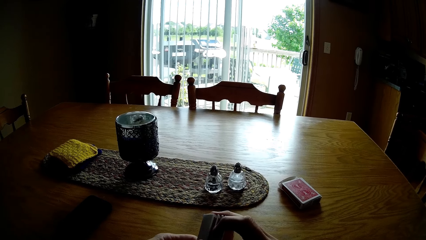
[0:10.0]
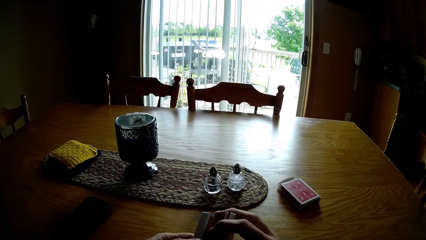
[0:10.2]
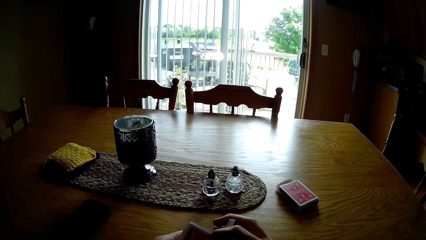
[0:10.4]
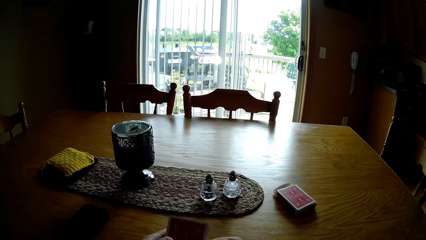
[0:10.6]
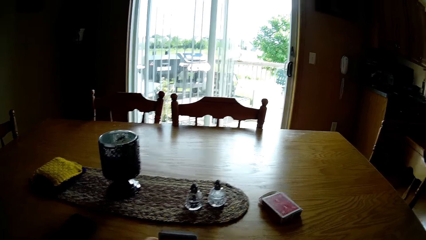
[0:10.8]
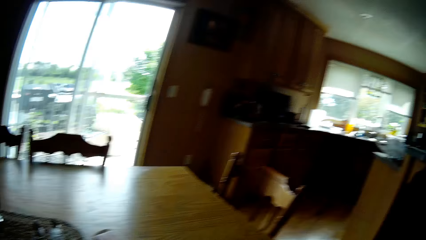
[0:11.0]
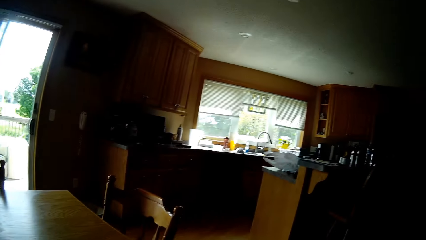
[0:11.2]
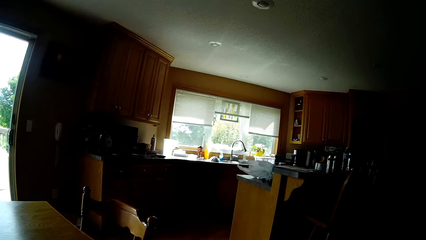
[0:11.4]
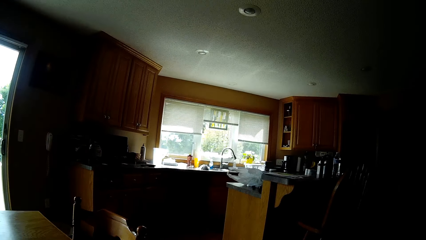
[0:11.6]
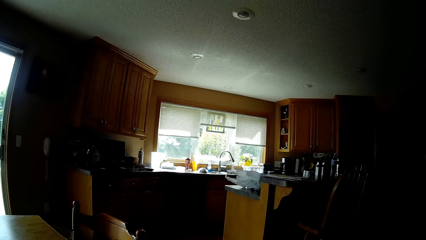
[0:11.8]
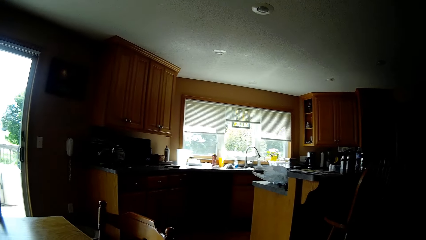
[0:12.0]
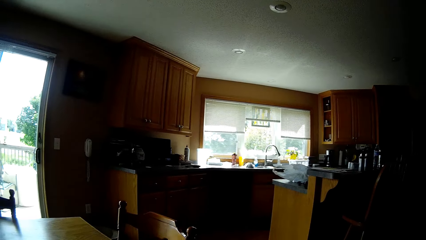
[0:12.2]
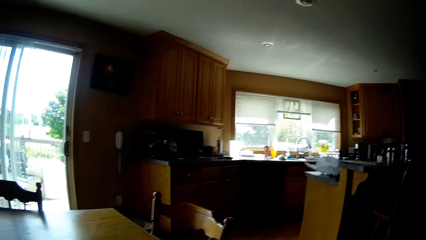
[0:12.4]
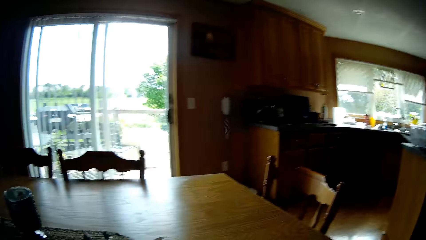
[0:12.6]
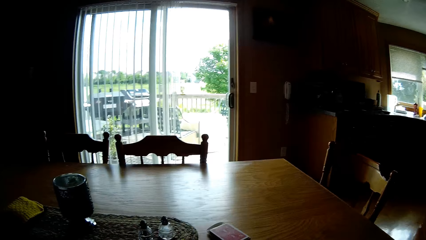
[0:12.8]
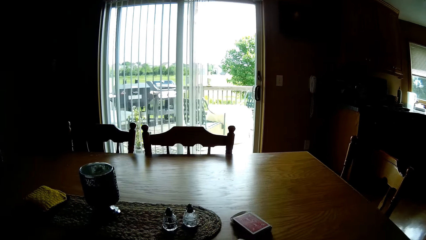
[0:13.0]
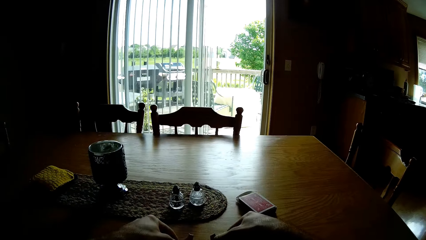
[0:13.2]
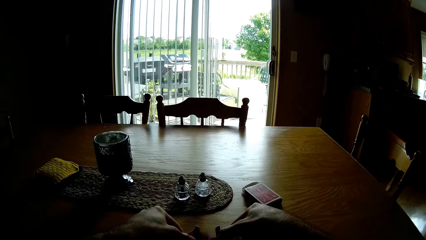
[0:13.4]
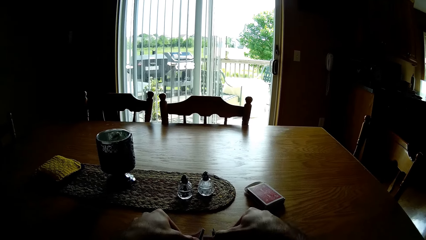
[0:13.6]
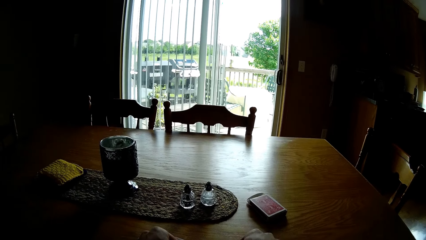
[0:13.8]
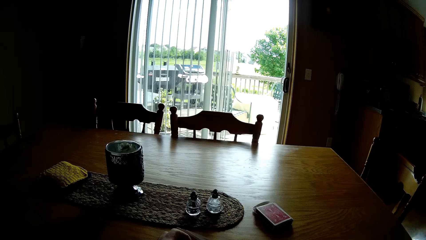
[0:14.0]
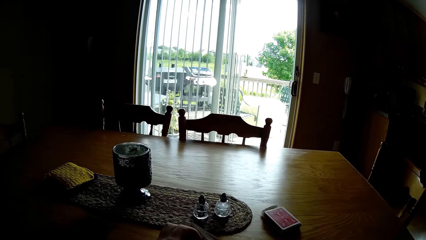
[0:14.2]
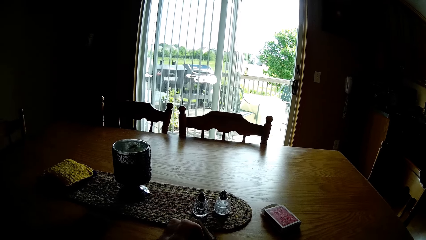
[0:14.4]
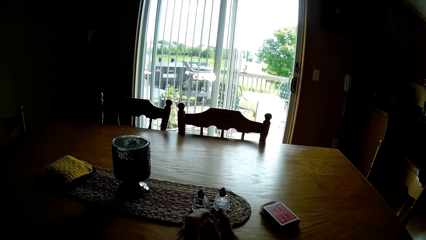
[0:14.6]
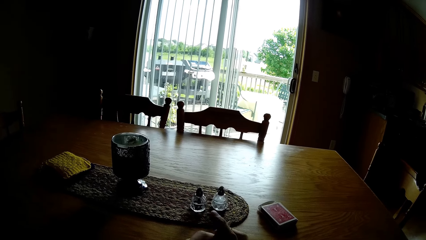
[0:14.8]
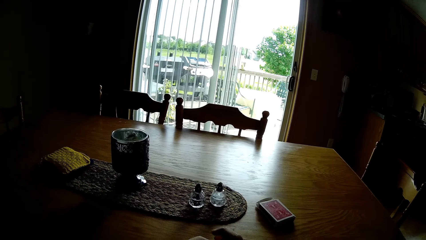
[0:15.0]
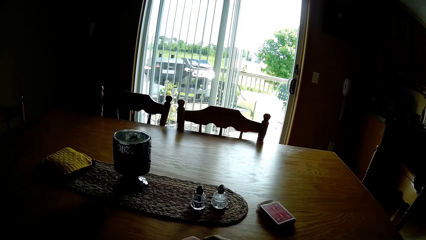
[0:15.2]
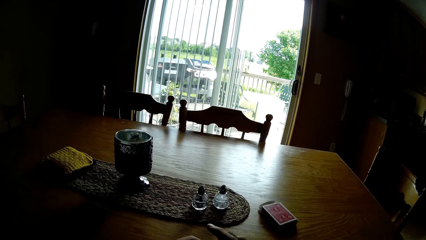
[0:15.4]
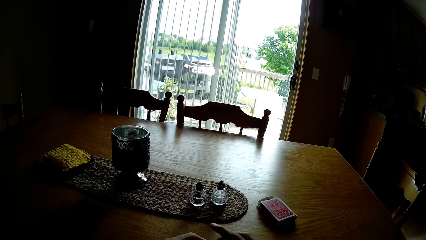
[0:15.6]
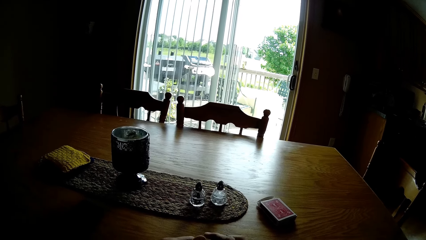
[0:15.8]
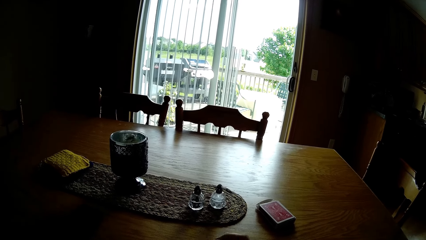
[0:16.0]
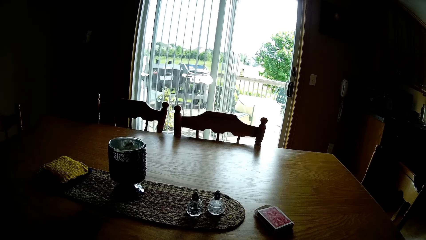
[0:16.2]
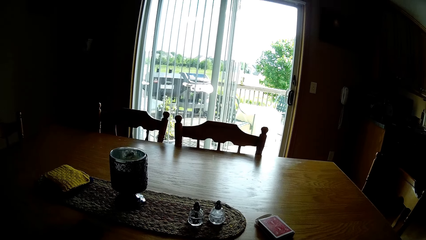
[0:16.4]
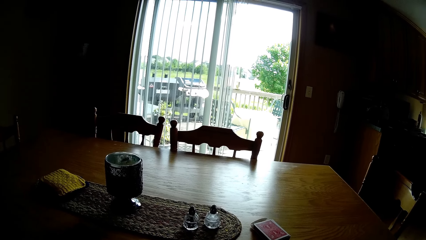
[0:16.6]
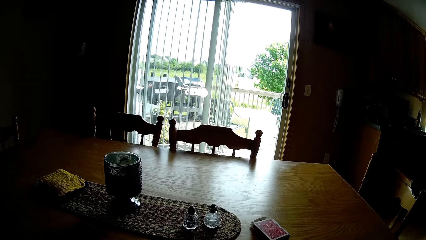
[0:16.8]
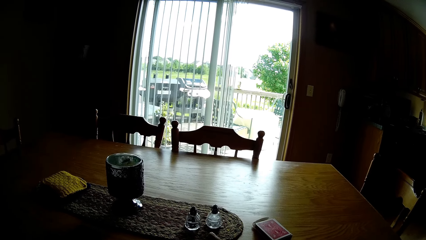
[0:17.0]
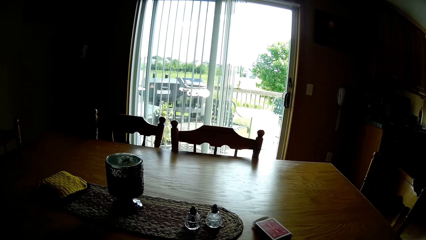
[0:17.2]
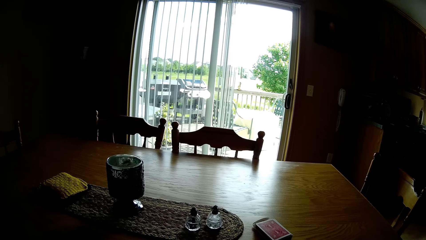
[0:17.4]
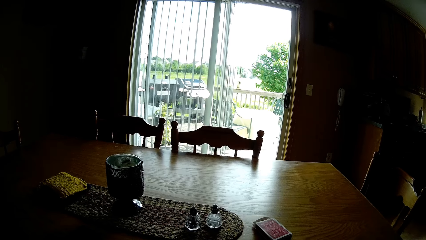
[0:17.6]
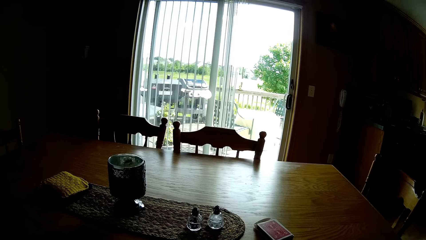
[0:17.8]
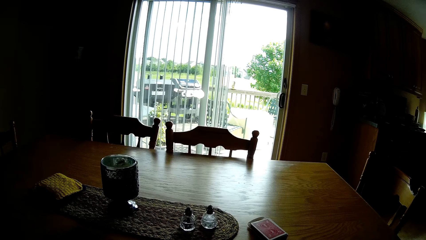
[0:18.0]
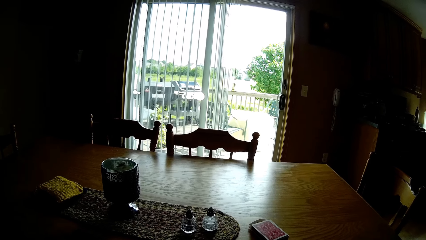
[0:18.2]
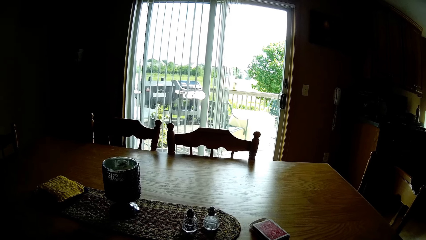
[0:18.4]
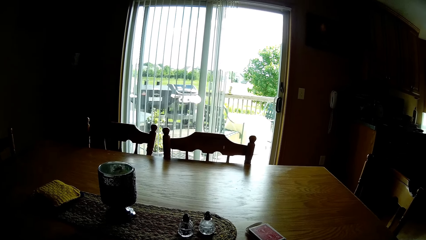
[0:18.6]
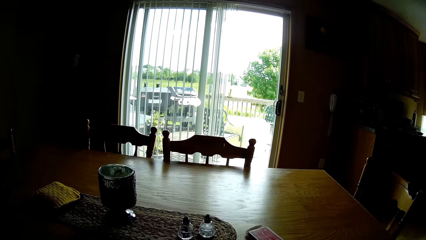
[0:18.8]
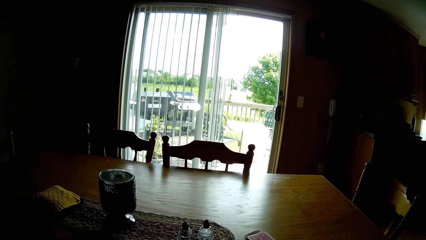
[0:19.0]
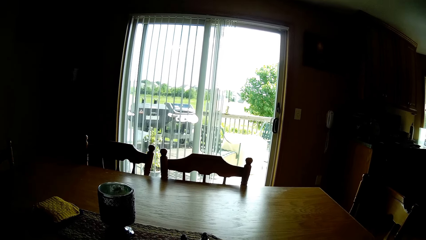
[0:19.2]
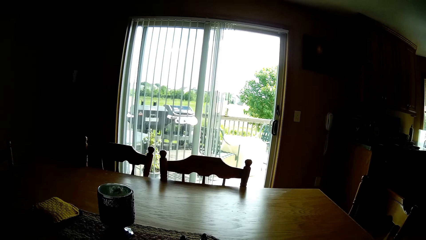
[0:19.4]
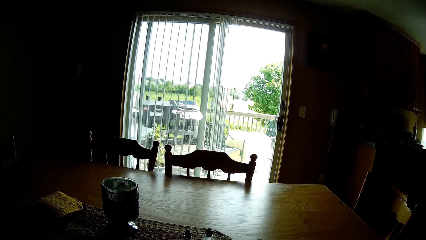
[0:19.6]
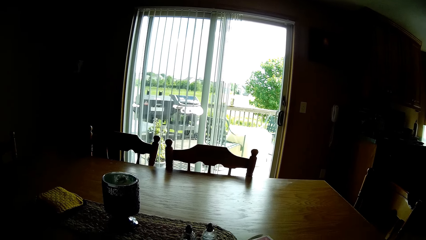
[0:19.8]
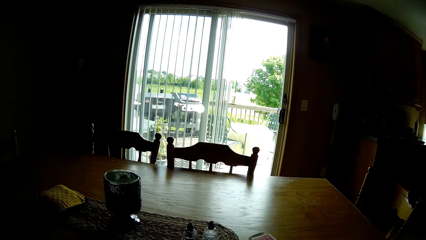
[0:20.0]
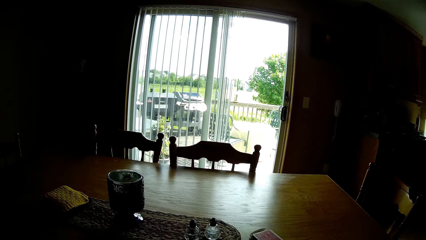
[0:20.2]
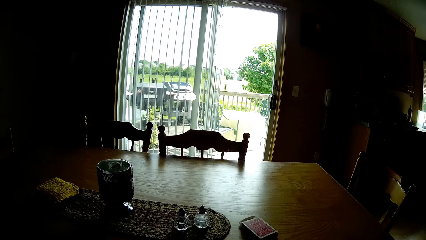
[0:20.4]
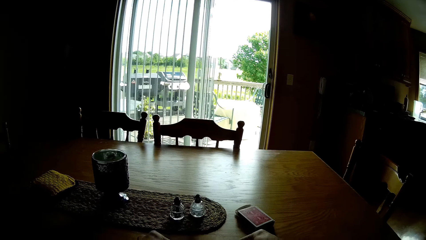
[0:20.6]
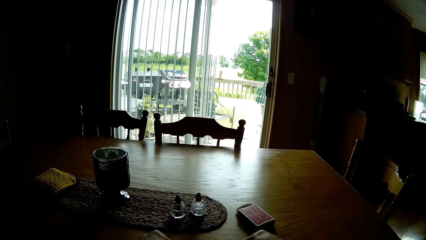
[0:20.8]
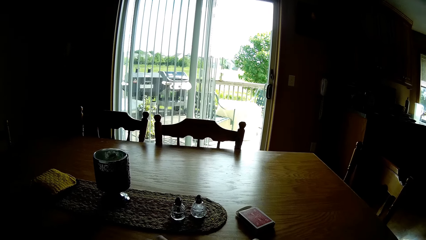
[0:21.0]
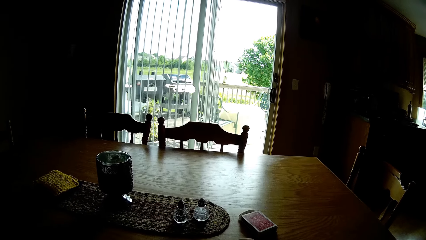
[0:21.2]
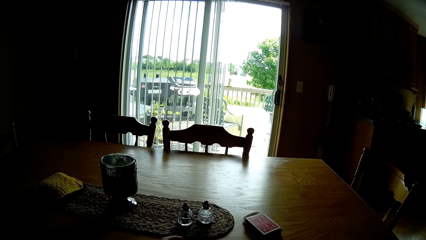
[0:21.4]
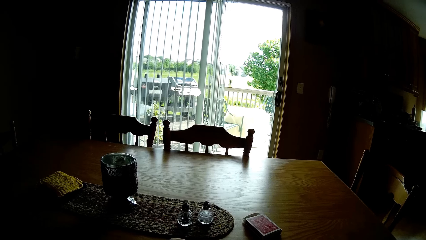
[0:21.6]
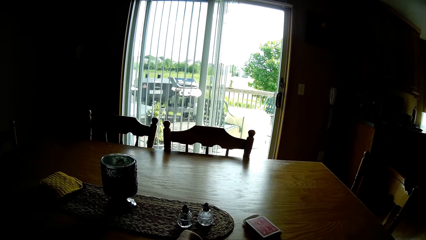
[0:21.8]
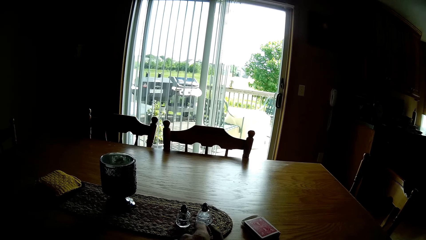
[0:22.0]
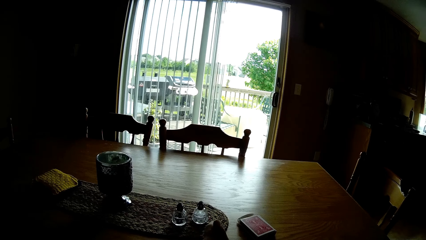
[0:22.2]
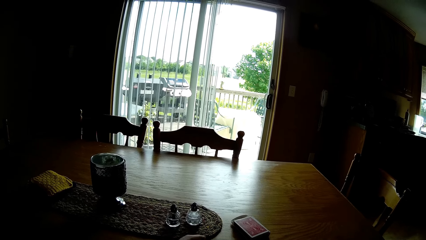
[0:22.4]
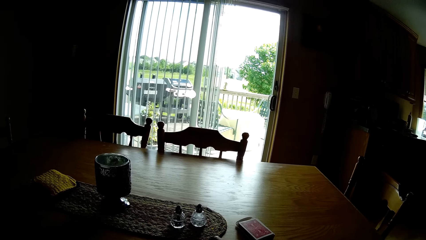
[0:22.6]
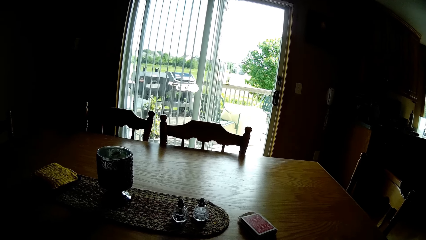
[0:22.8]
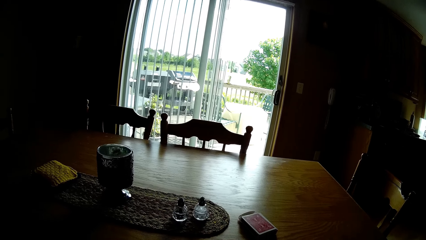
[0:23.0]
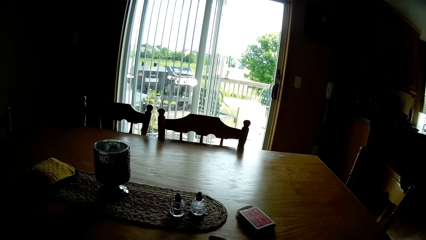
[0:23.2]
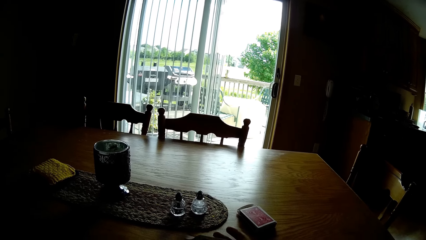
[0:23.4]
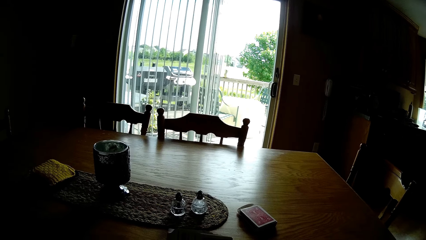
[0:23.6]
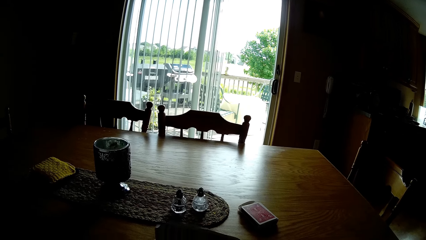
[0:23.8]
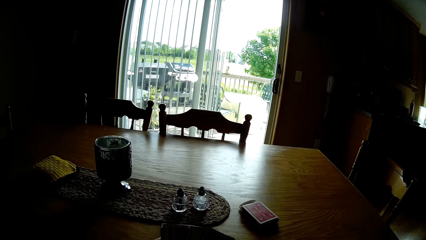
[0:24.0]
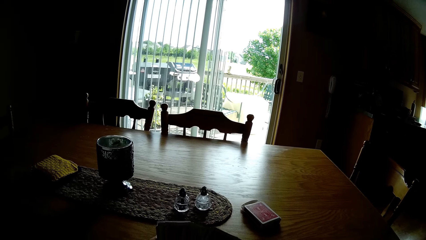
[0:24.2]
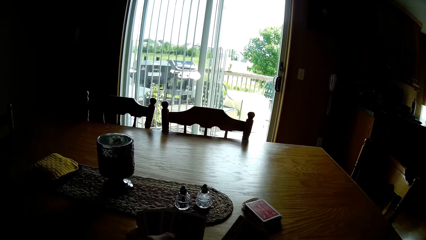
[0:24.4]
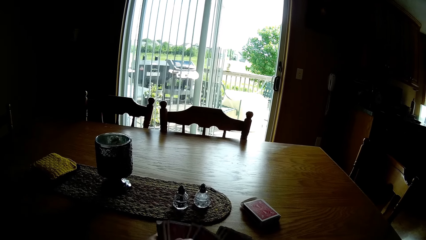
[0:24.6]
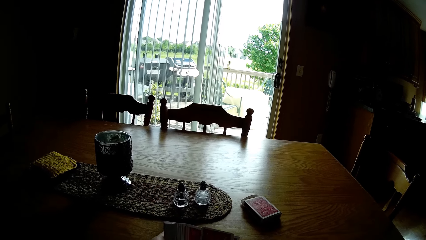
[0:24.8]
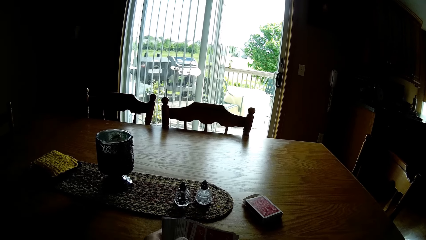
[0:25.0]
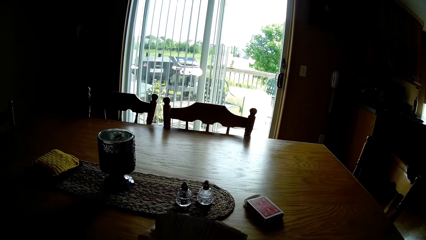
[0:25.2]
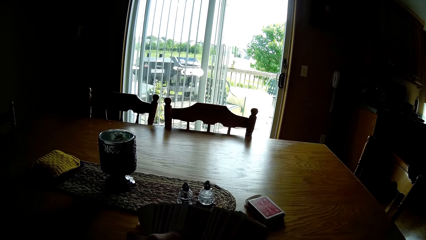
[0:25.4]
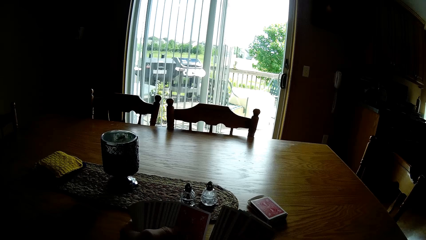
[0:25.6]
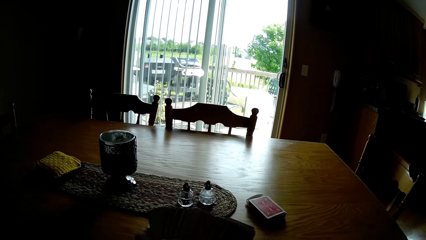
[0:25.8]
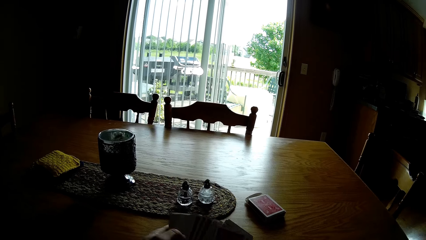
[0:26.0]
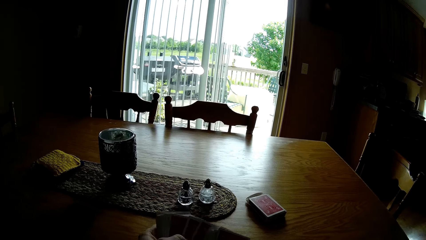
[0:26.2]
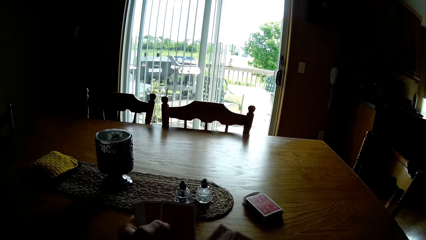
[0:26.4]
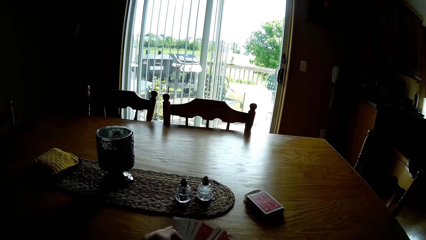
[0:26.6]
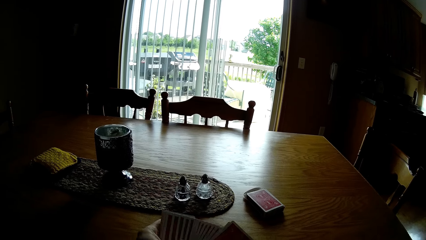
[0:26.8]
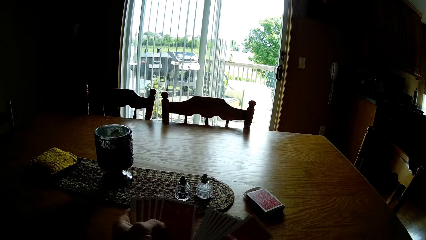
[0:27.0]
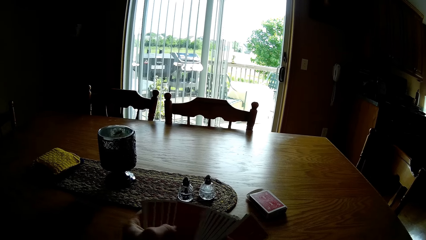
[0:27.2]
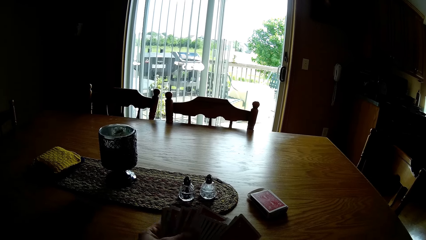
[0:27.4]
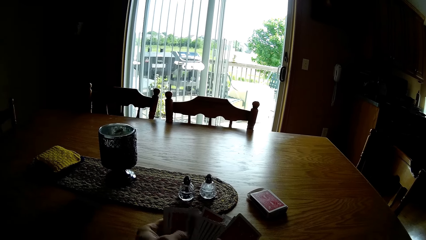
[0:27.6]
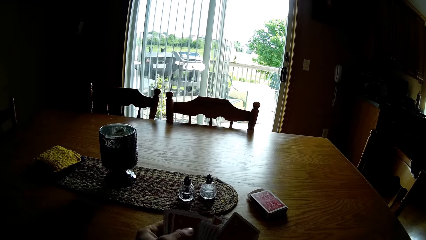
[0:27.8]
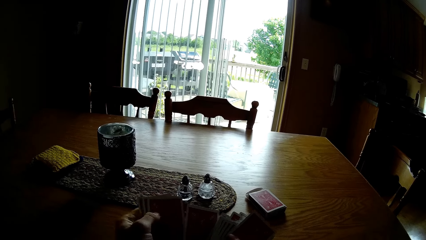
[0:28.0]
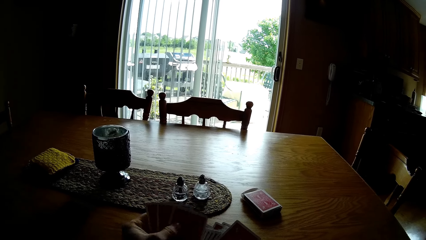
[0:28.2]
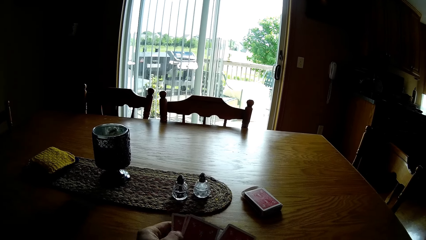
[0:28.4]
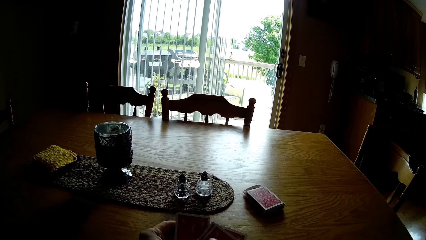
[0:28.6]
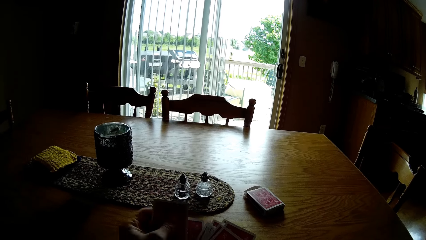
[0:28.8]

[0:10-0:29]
The camera wearer touches the cards. They shuffle the play cards. They look around the kitchen. They look at the table. They tap the play cards on the table. They shuffle the play cards. They lift the hand. They hold the cards. They shuffle the cards.
